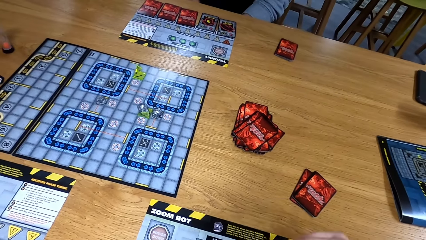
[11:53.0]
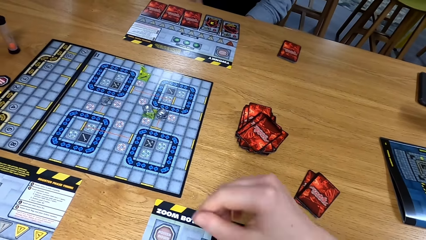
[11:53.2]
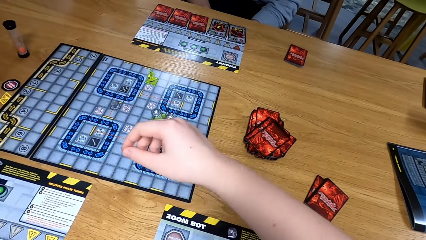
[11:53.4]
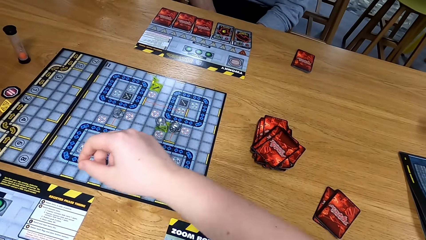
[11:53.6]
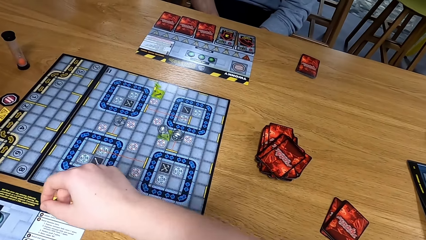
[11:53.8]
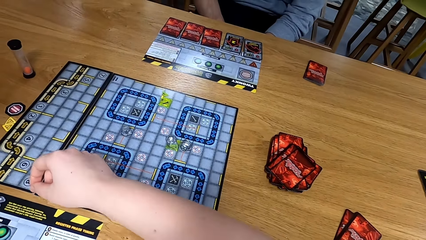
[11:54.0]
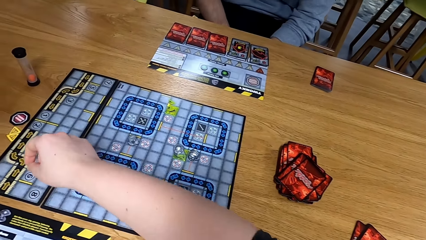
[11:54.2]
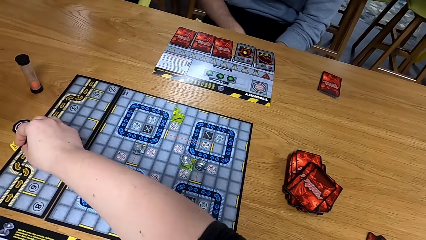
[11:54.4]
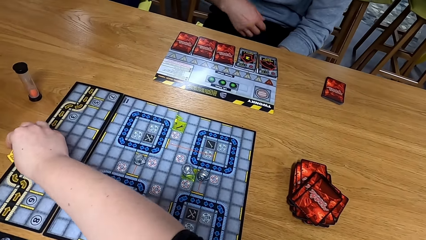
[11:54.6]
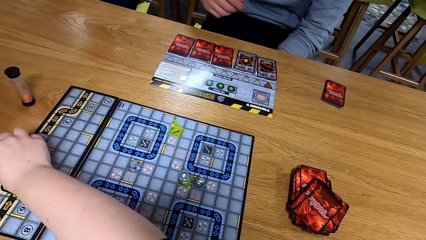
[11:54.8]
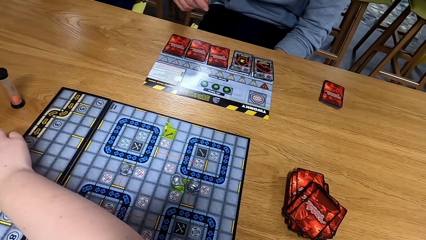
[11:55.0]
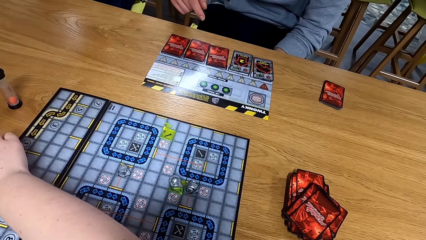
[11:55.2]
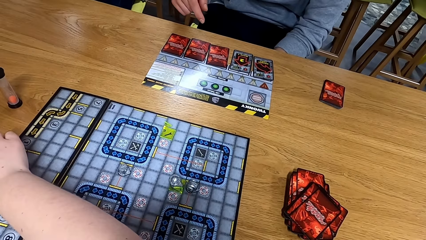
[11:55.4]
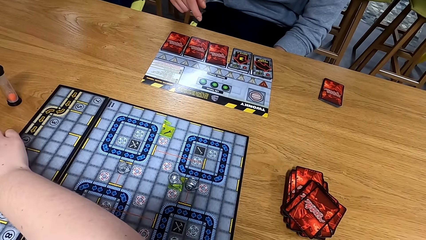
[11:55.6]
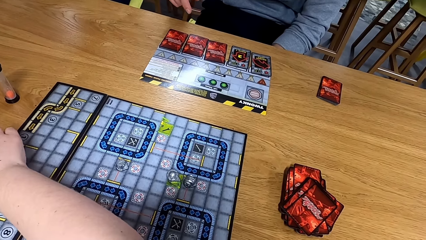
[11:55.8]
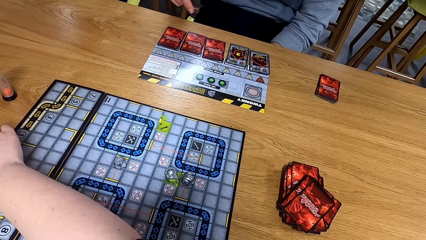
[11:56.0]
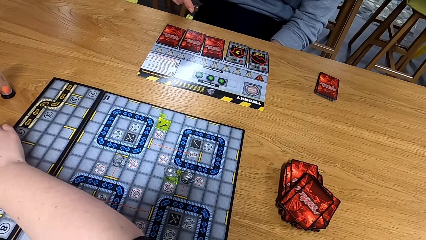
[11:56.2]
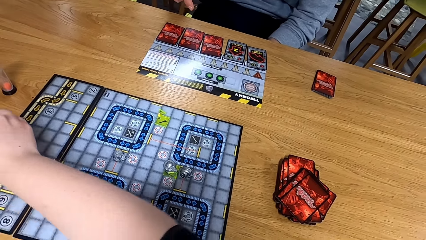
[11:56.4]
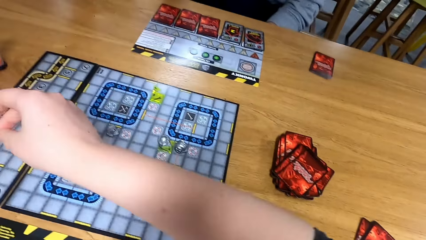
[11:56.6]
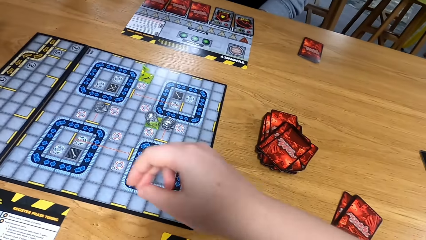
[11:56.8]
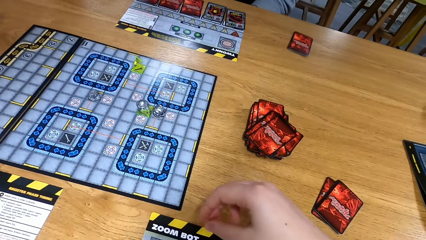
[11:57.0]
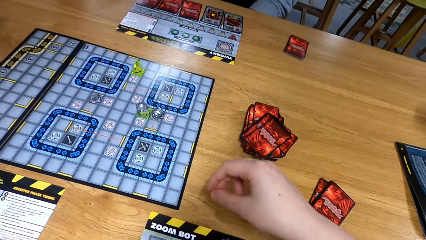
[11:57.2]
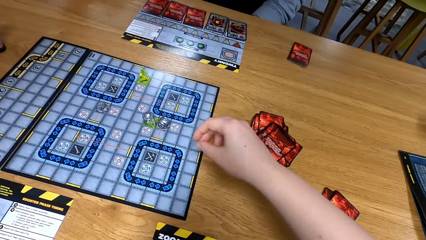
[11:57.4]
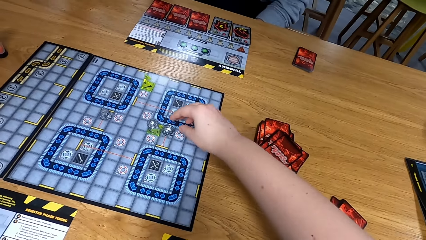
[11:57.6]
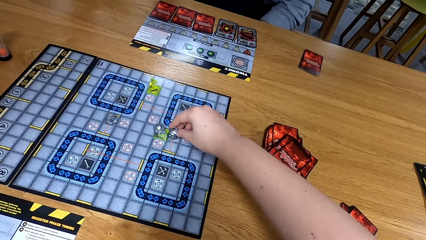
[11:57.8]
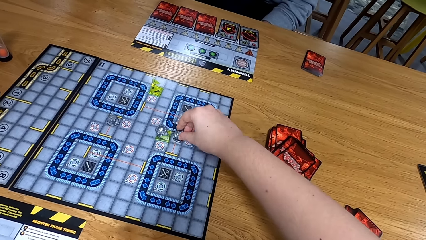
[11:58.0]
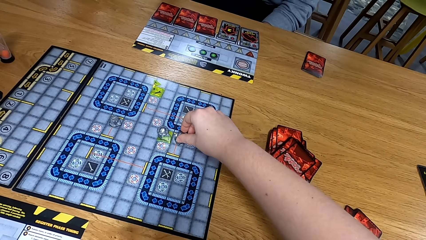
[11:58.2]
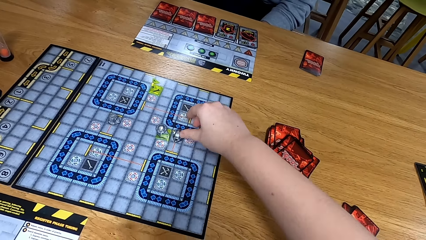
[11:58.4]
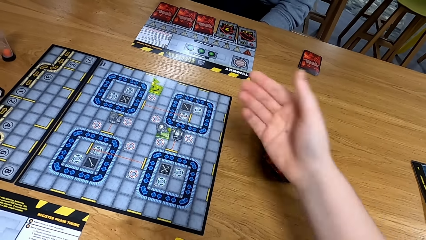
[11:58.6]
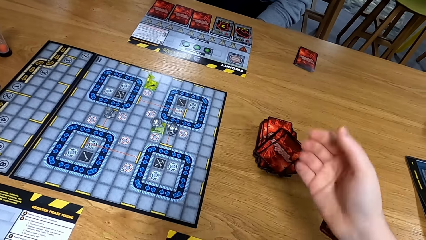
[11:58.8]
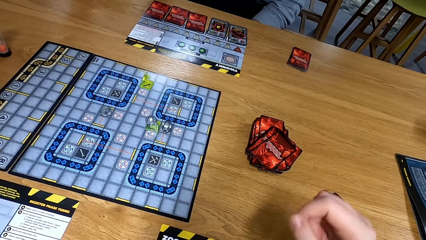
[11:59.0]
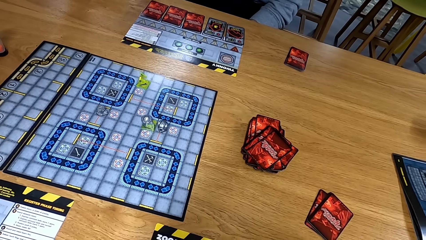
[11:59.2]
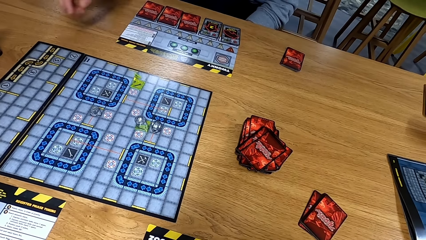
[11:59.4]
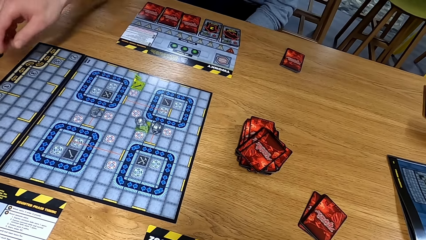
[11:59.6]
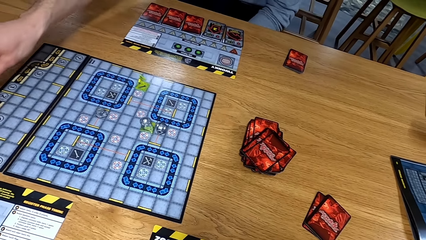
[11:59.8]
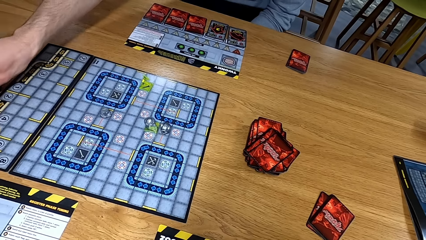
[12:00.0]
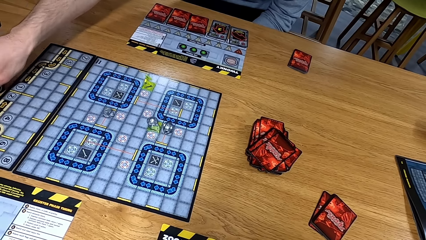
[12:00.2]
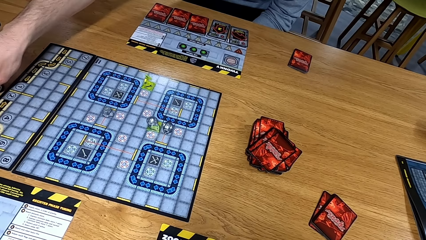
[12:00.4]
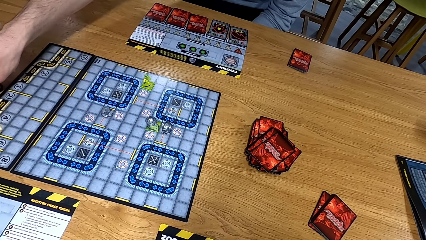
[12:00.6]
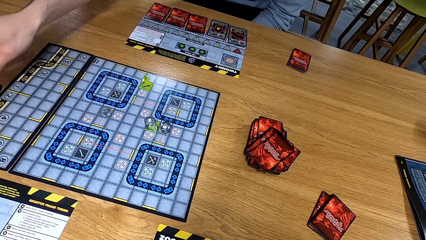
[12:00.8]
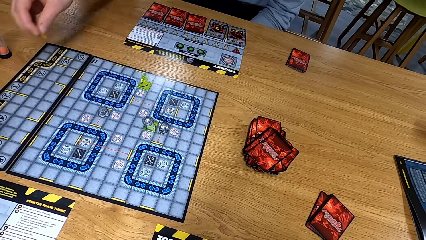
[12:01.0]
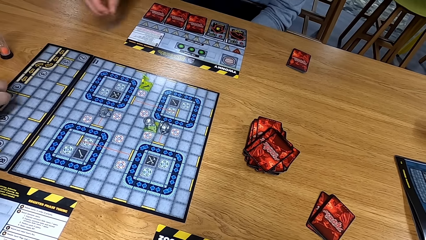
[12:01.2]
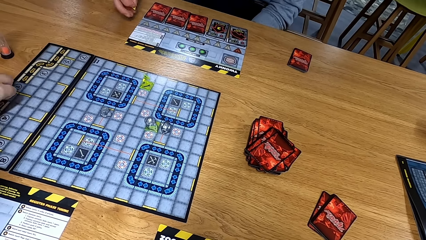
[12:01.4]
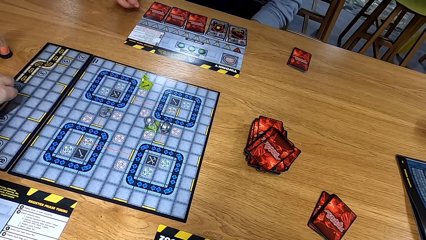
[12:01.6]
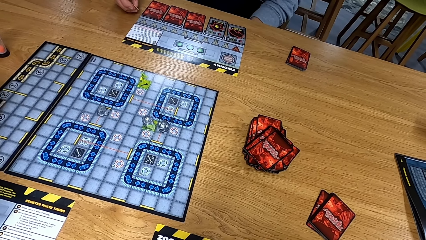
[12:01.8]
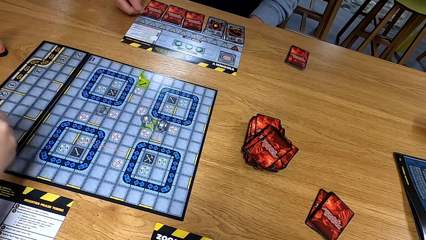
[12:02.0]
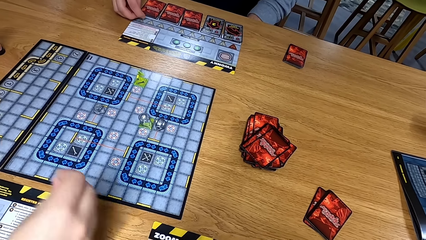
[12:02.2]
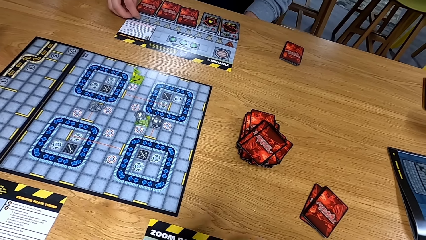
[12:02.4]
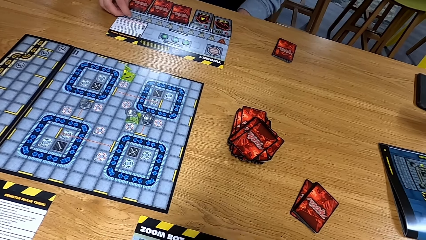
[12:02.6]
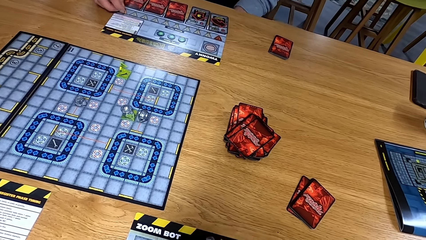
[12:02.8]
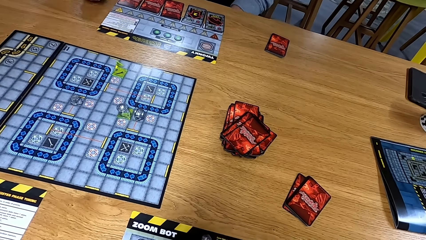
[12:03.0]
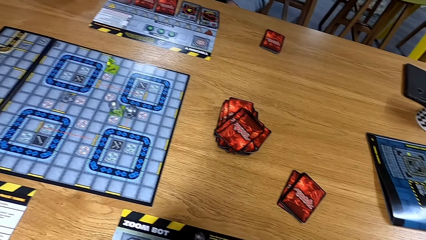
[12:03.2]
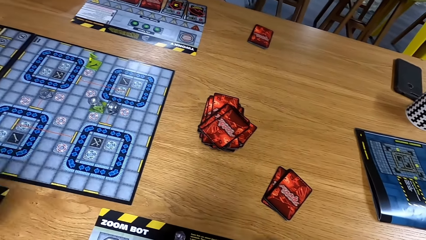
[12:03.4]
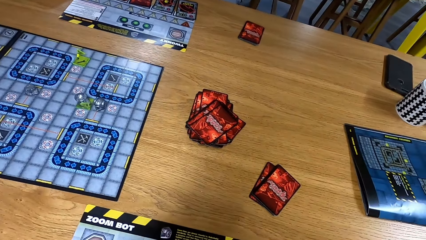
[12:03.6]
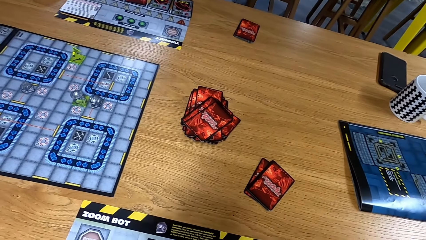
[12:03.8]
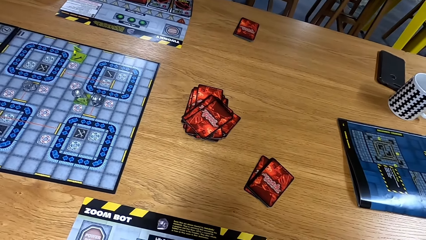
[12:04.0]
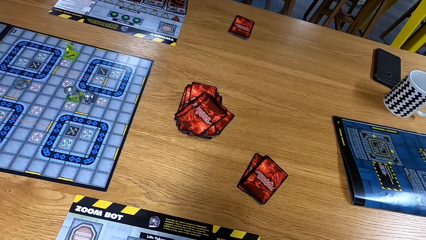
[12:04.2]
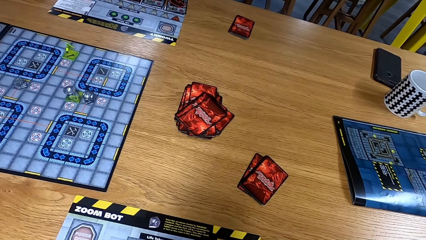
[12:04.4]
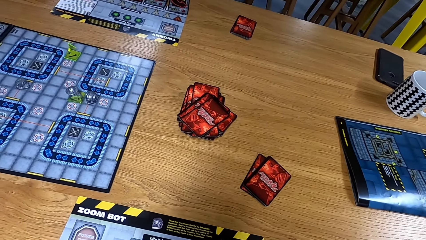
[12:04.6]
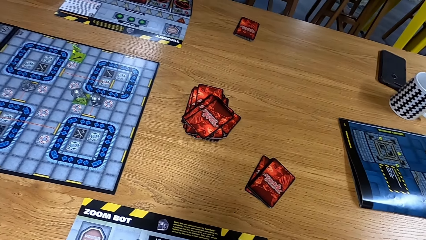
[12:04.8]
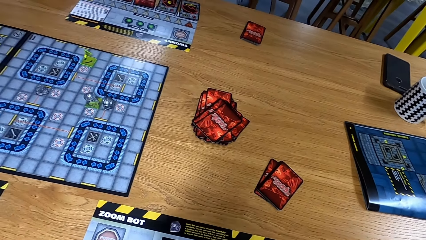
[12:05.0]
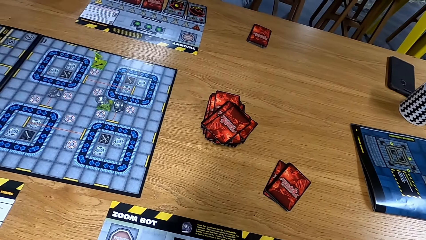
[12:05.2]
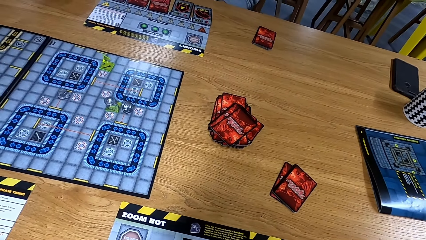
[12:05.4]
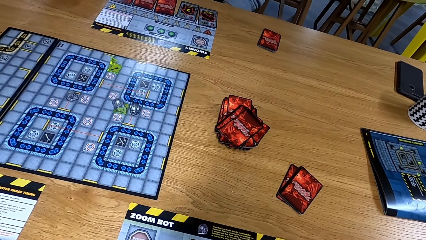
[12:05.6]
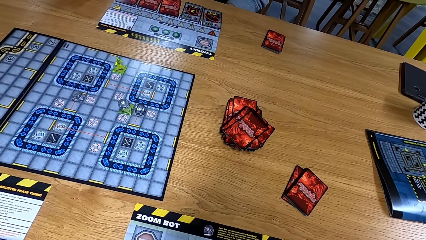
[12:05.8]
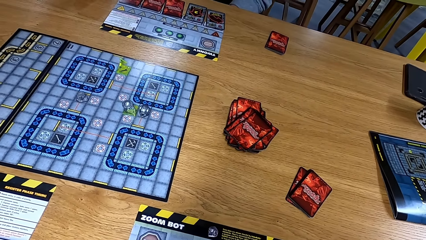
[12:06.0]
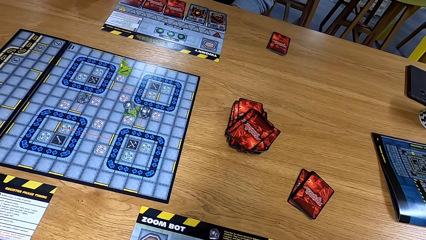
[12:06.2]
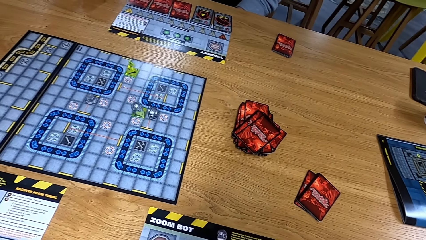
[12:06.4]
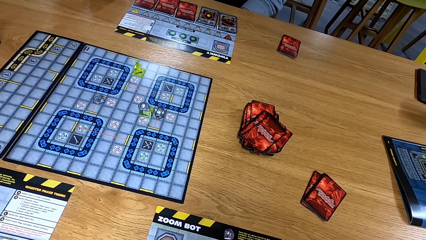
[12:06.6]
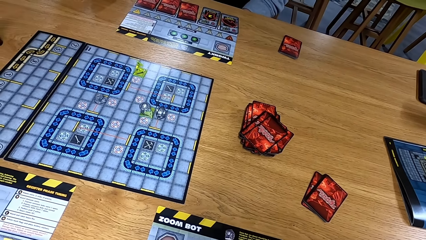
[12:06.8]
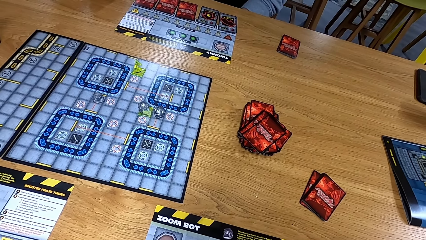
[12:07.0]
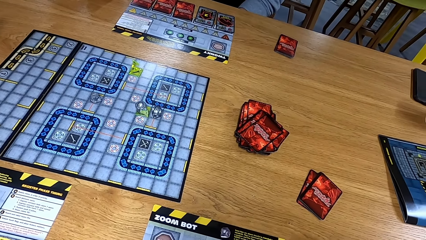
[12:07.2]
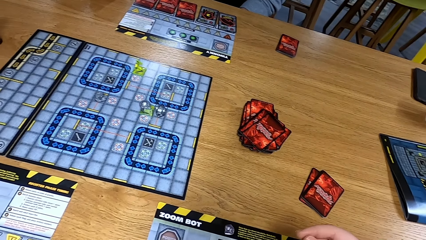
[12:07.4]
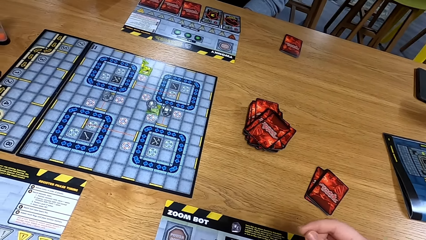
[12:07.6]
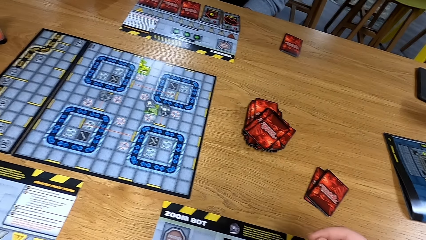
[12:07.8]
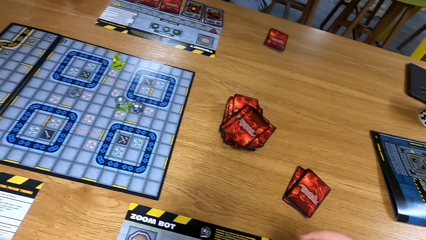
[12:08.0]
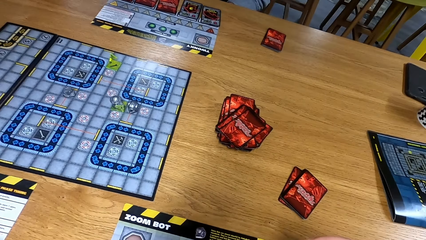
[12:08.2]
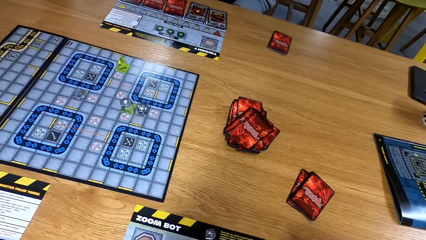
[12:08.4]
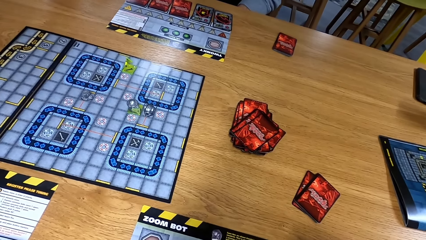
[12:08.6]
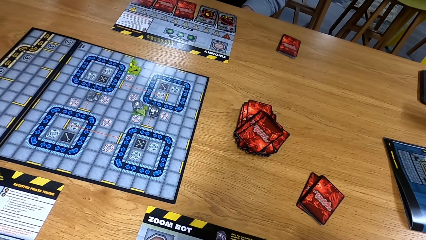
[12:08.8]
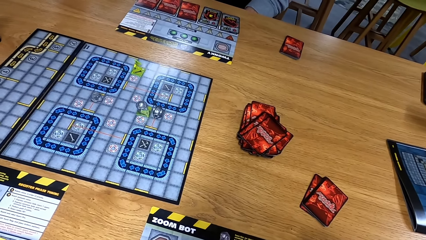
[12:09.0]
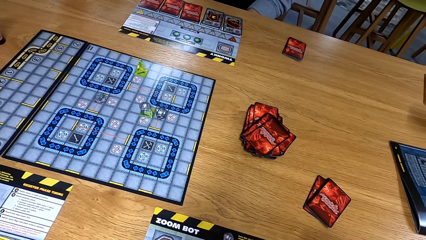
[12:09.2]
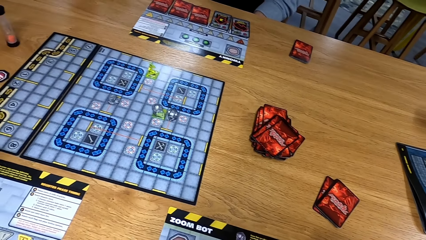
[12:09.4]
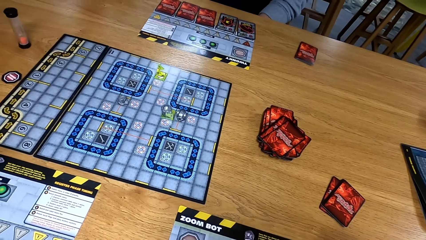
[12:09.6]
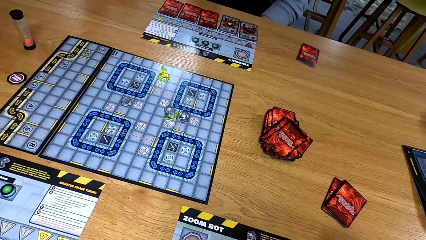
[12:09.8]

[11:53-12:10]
The camera wearer moves a dice. They turn the path tile on the game board. A man picks up something. Another man moves a hand. The camera wearer looks at the table.
